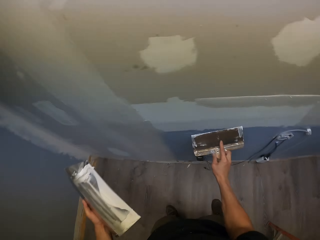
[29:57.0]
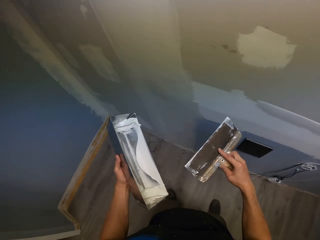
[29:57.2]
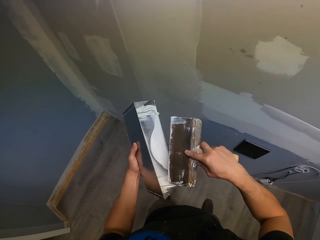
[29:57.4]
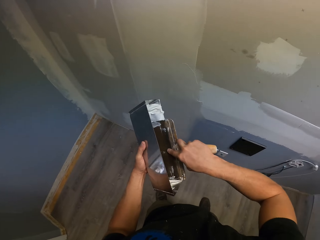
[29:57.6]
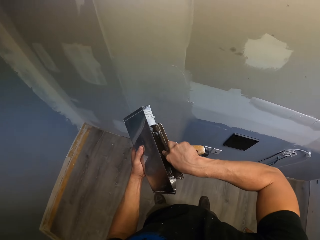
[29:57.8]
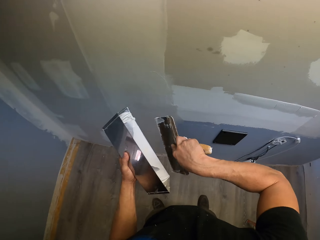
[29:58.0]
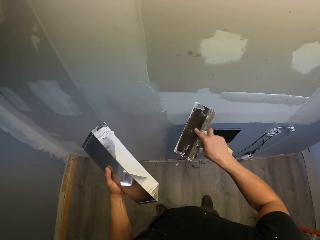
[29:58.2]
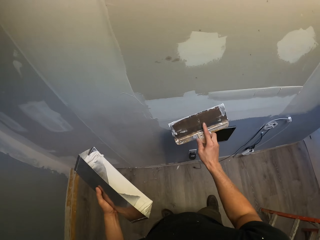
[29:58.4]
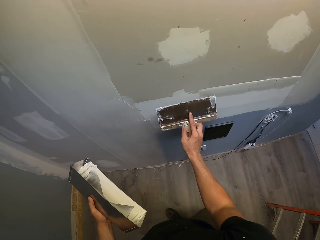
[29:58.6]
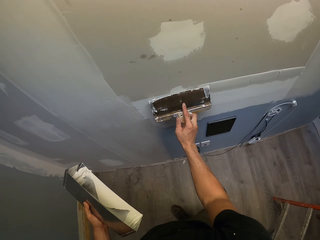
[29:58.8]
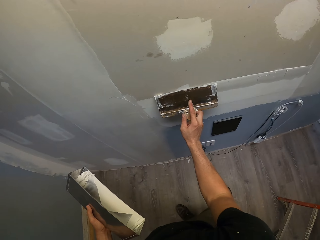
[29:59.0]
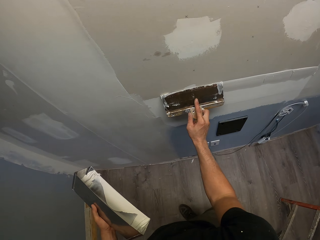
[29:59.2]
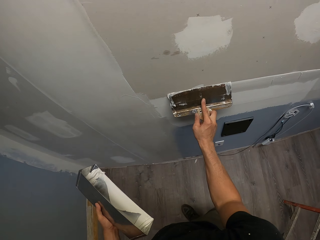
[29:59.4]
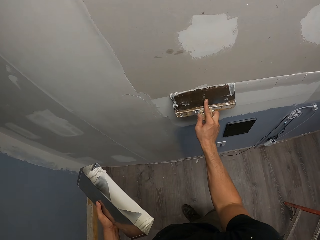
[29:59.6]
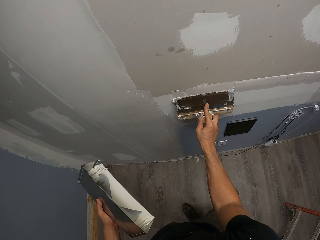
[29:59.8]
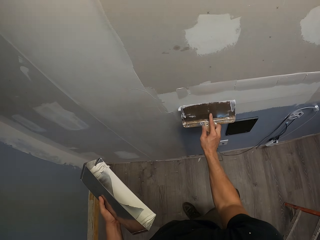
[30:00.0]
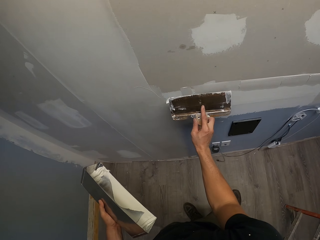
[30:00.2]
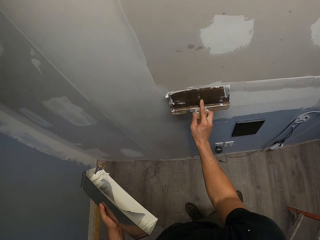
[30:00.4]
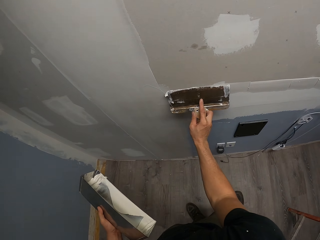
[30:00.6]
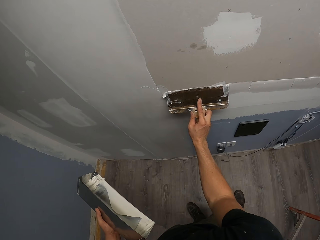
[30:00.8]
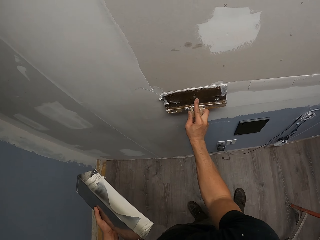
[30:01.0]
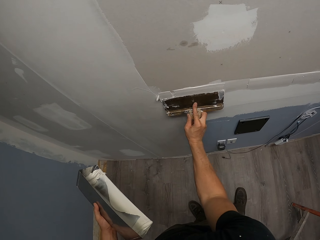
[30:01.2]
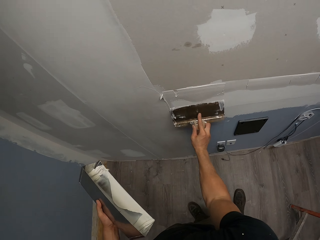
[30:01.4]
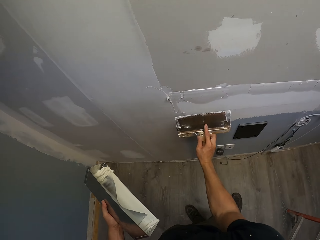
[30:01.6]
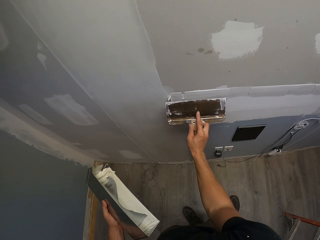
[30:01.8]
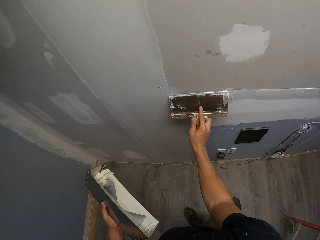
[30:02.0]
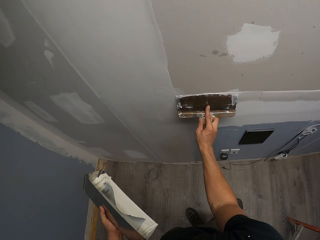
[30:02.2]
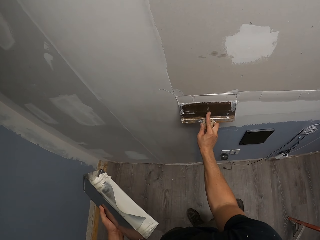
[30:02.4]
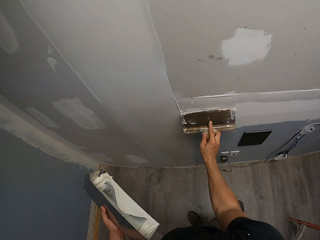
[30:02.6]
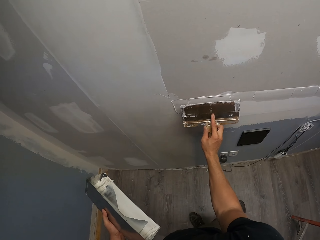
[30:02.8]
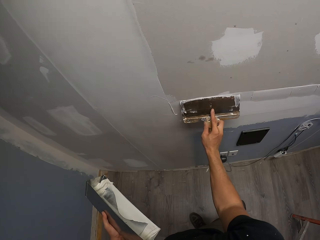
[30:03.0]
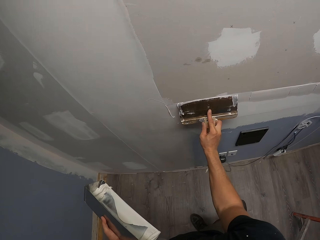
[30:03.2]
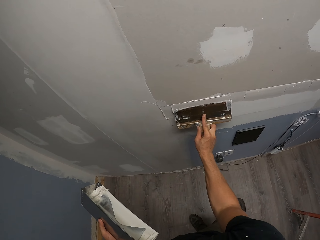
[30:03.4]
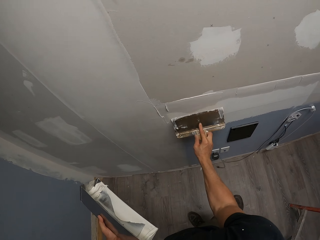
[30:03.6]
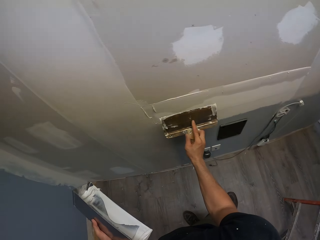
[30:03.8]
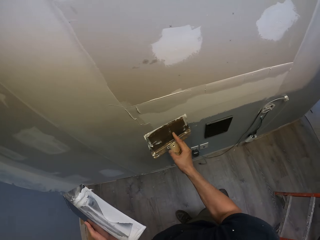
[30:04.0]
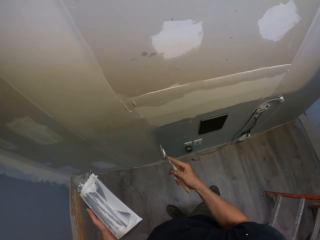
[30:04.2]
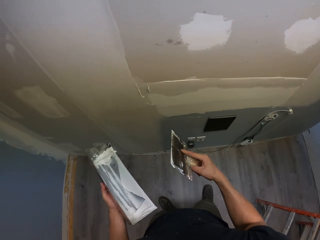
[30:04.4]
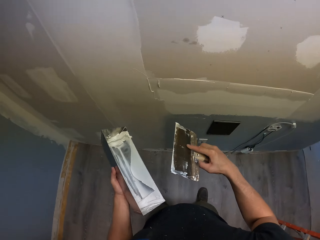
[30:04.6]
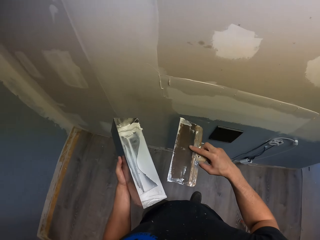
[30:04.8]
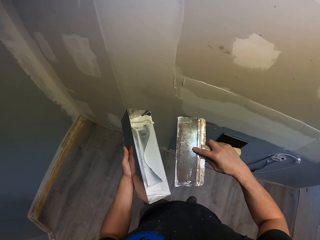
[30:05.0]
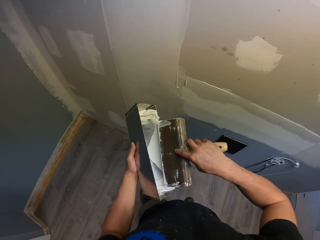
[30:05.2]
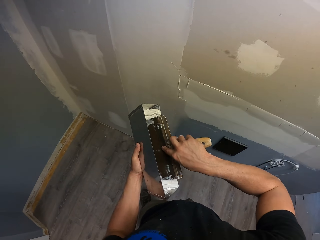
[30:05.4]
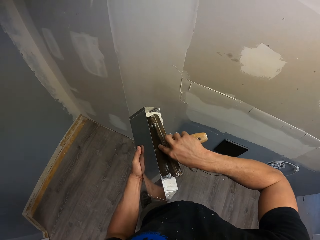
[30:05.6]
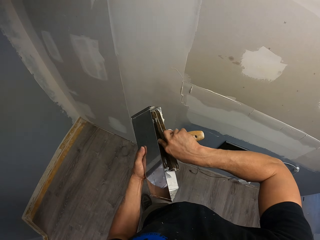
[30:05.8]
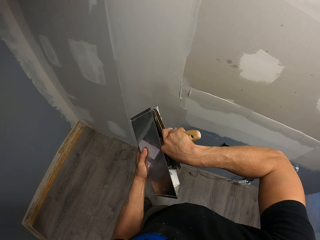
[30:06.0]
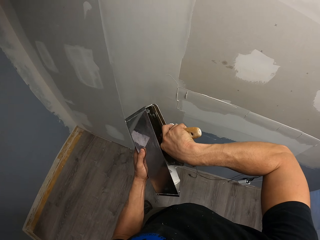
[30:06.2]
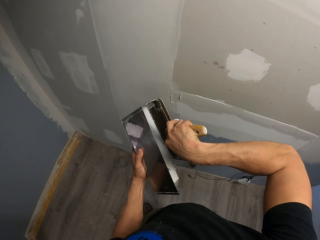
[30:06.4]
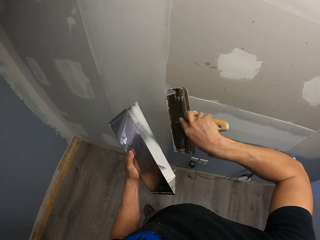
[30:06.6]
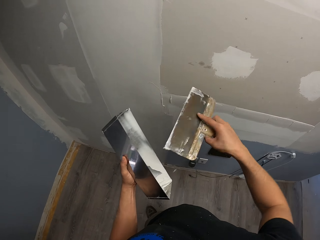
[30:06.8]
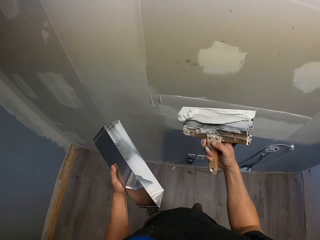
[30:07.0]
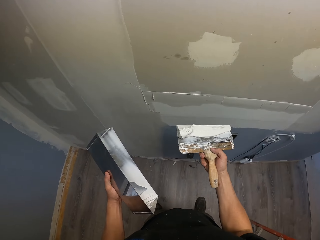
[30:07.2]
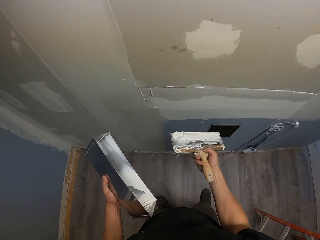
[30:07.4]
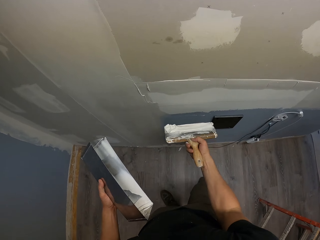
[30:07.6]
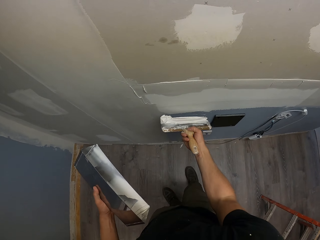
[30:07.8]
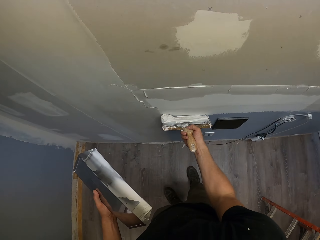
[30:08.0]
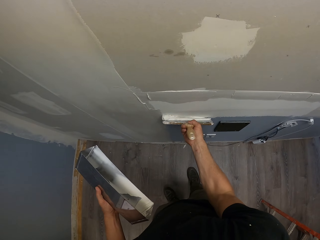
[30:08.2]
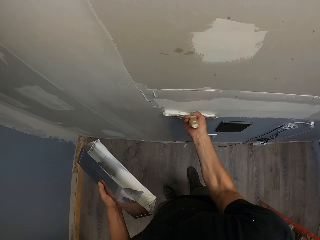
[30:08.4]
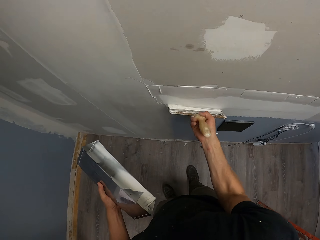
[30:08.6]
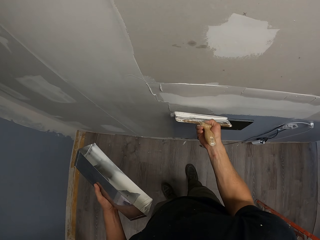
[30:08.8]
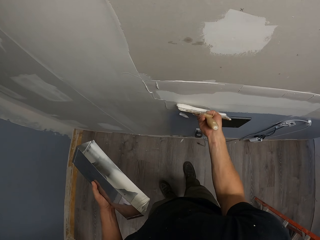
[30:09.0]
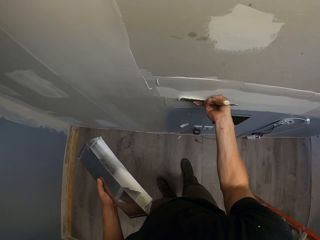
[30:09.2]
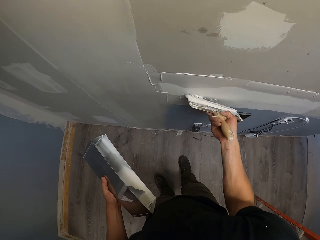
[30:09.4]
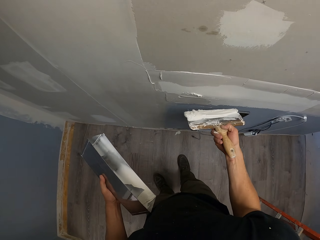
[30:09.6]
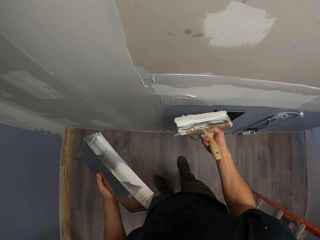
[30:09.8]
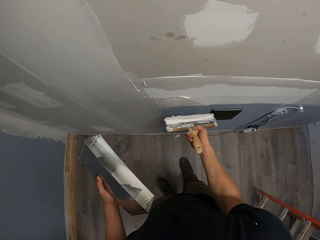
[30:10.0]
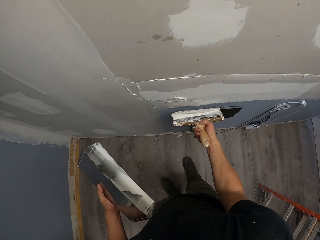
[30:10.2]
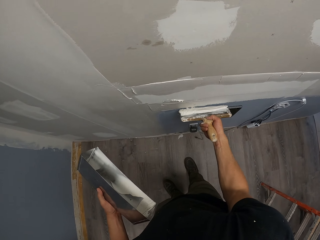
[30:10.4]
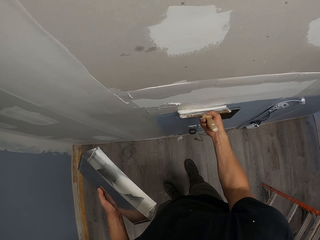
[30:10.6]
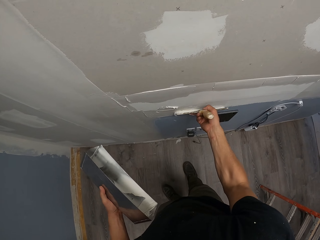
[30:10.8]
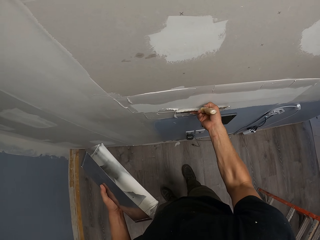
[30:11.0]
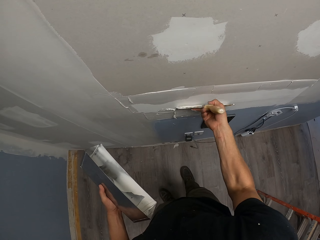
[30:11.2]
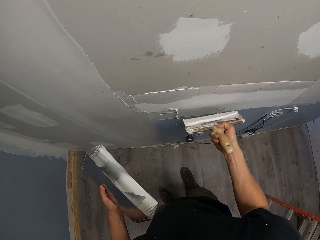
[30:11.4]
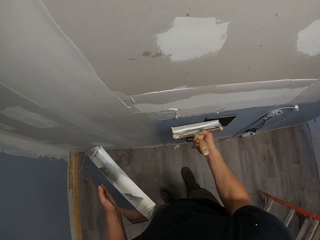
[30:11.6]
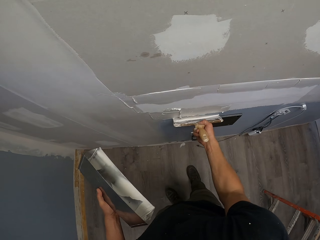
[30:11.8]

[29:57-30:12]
The camera wearer takes the filler or putty with the scraper from the tray. They spread the filler in the wall. They take the filler with the scraper from the tray. They spread the filler in the wall.

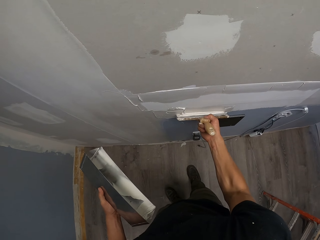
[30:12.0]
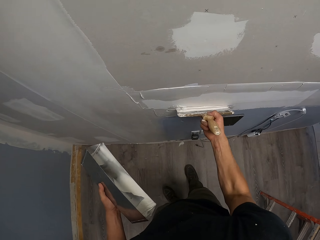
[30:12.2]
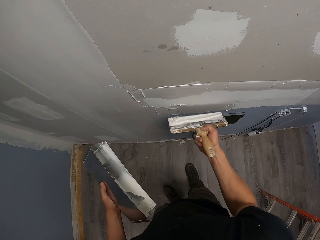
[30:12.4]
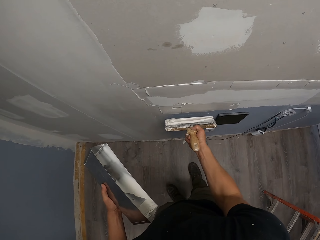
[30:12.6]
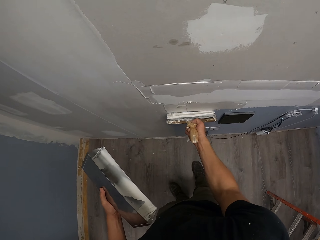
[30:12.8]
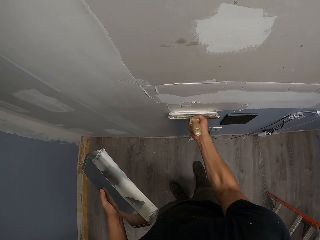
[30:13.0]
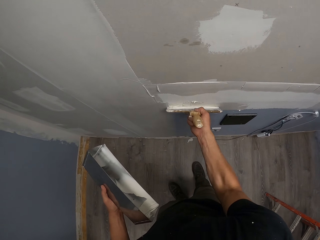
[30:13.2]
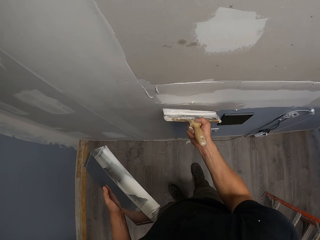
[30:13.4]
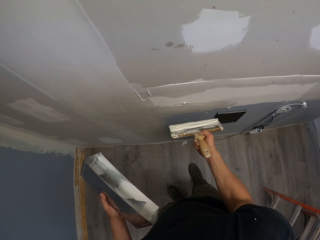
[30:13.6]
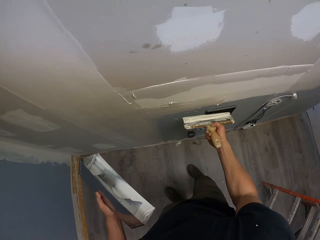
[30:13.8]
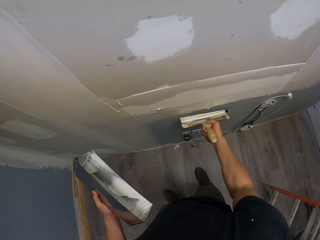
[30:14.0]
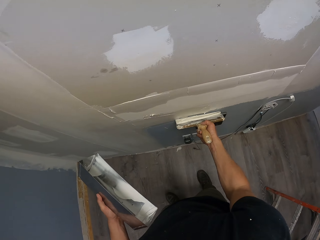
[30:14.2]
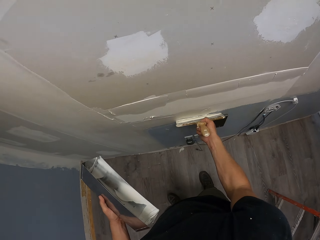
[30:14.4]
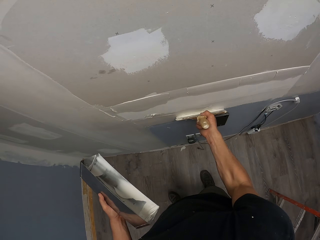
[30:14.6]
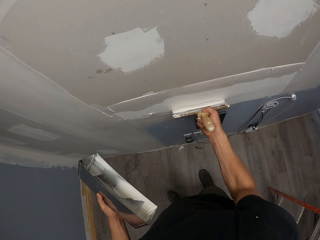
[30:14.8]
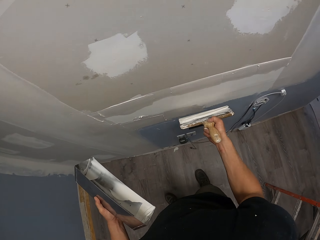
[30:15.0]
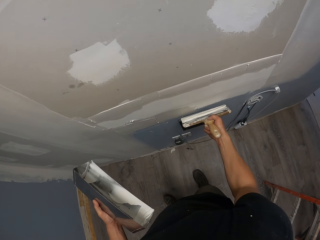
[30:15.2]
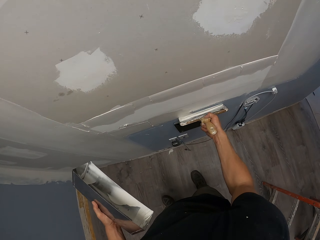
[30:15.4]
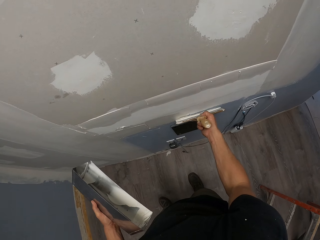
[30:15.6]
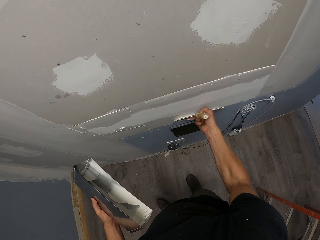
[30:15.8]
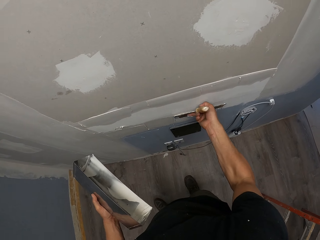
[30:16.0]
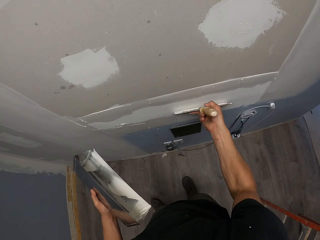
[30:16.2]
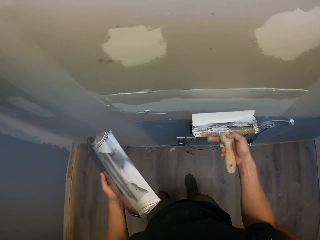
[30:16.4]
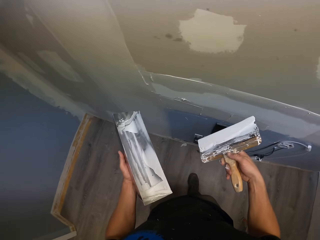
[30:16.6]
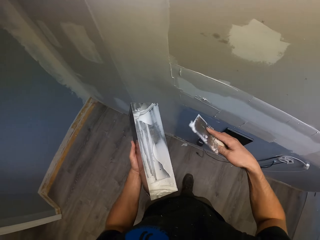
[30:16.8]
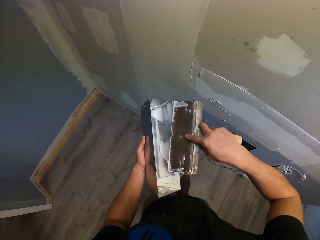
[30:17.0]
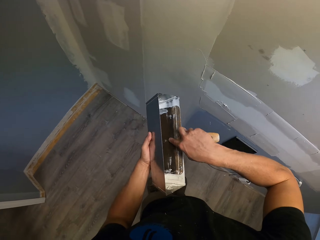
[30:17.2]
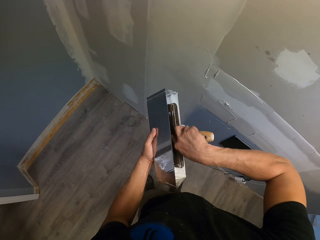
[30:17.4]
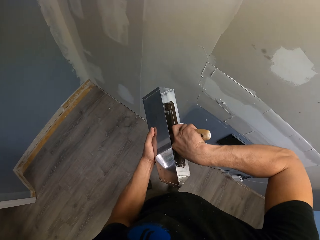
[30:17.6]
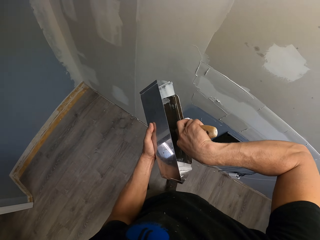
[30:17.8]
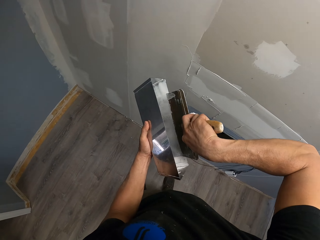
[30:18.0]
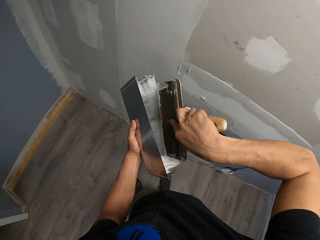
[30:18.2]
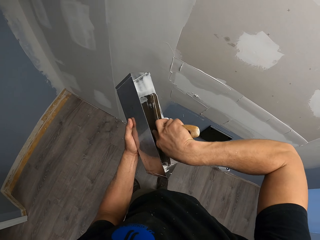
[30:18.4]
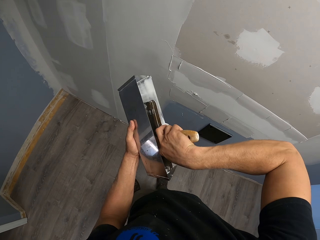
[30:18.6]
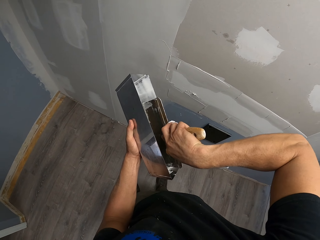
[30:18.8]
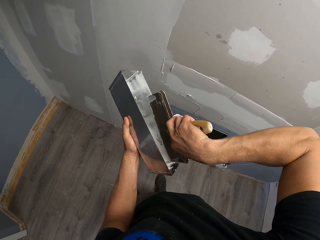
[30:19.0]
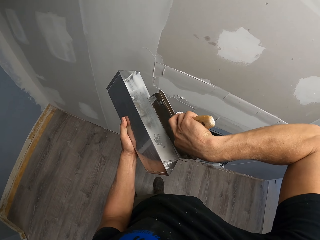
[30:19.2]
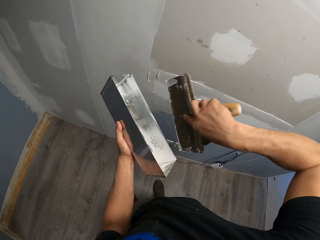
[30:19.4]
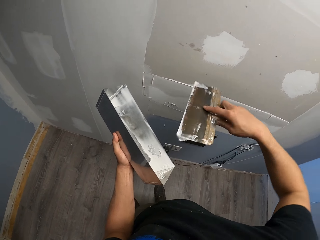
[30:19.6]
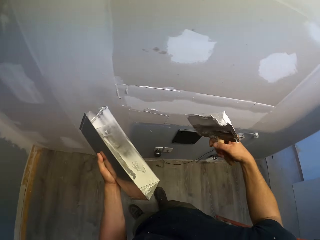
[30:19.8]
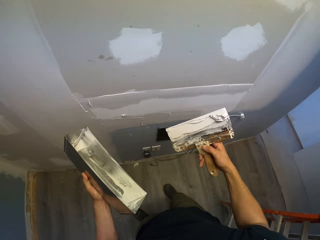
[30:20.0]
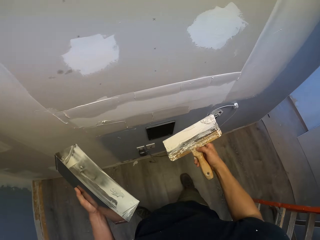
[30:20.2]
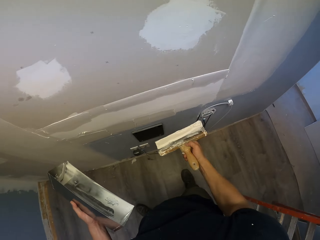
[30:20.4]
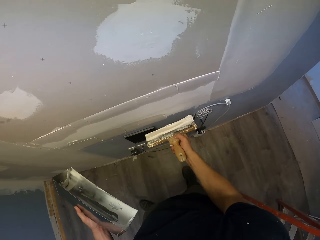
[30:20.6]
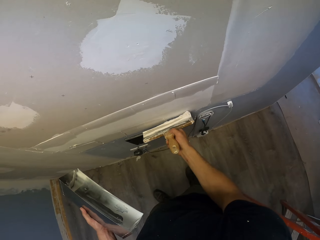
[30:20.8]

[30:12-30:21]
The camera wearer takes the filler or putty with the scraper from the tray. They apply the putty on the wall.
